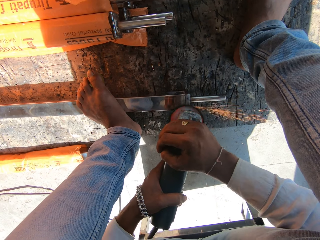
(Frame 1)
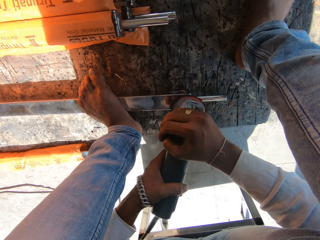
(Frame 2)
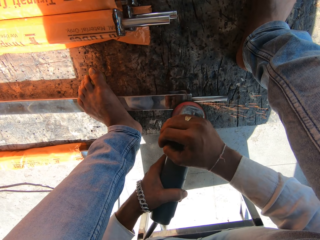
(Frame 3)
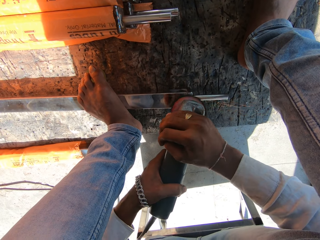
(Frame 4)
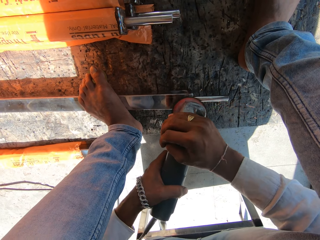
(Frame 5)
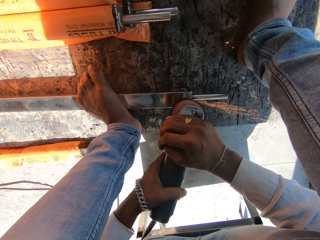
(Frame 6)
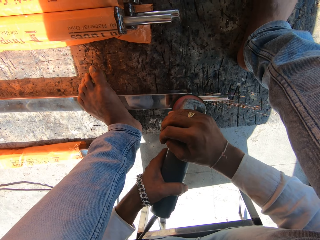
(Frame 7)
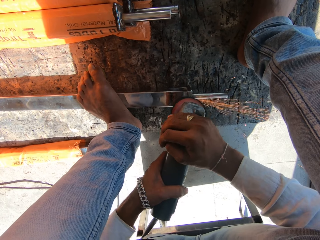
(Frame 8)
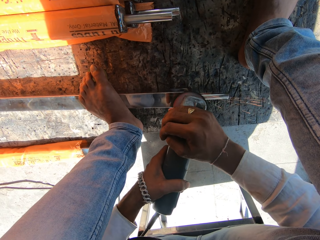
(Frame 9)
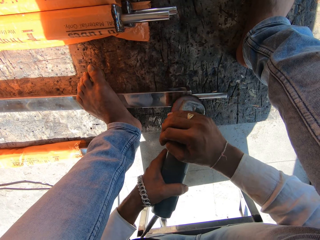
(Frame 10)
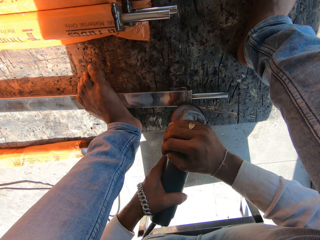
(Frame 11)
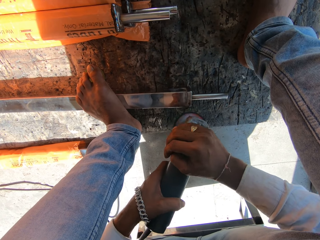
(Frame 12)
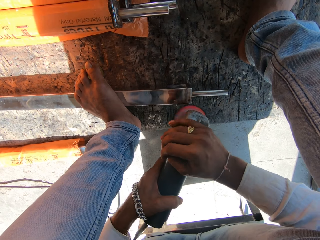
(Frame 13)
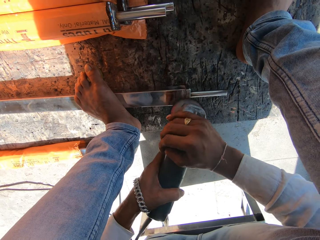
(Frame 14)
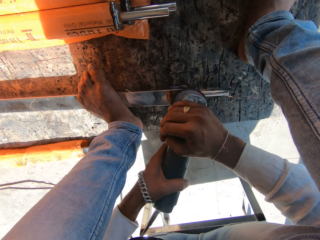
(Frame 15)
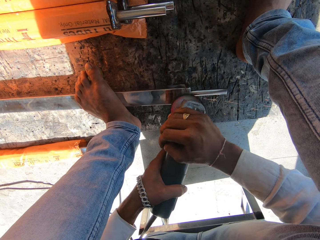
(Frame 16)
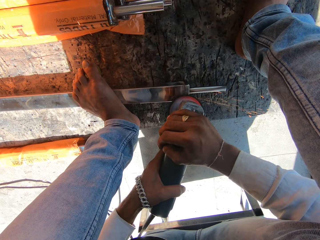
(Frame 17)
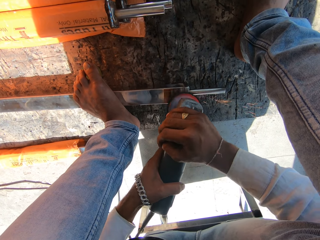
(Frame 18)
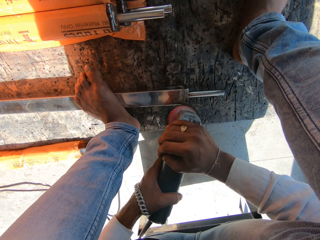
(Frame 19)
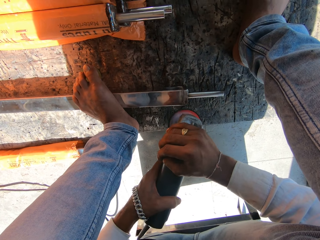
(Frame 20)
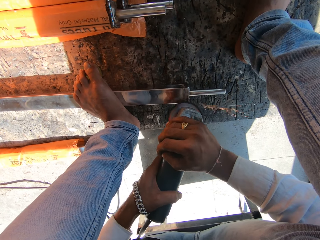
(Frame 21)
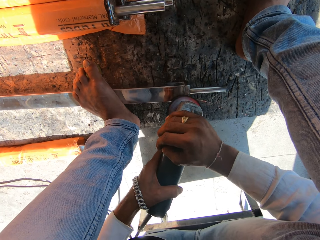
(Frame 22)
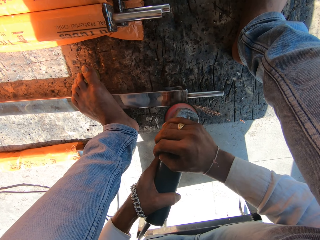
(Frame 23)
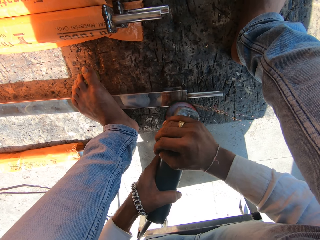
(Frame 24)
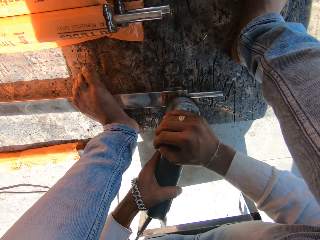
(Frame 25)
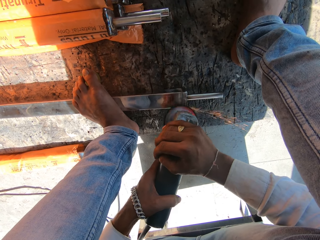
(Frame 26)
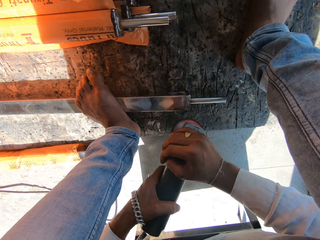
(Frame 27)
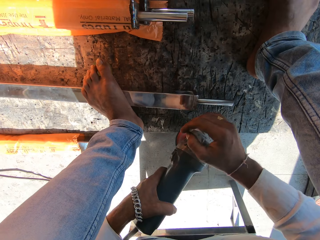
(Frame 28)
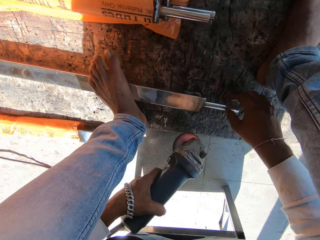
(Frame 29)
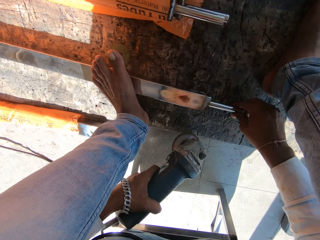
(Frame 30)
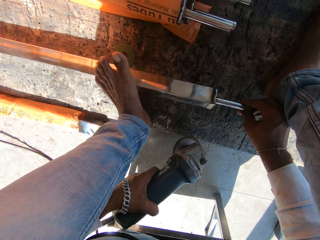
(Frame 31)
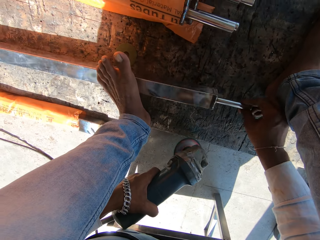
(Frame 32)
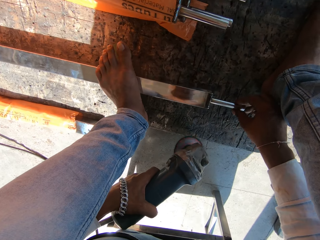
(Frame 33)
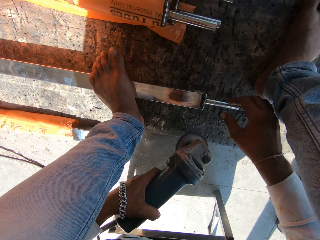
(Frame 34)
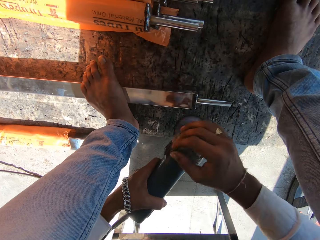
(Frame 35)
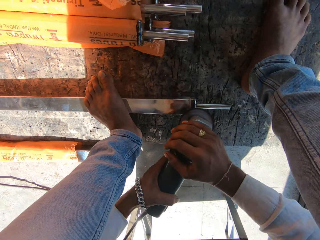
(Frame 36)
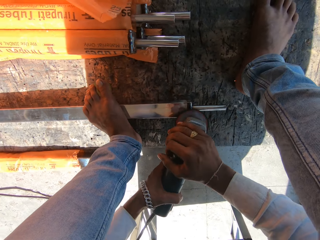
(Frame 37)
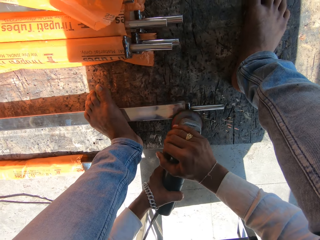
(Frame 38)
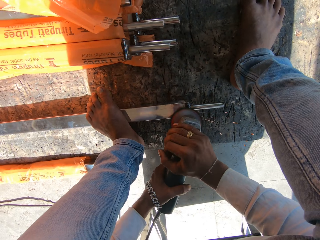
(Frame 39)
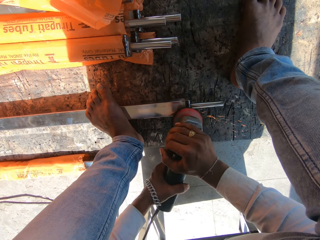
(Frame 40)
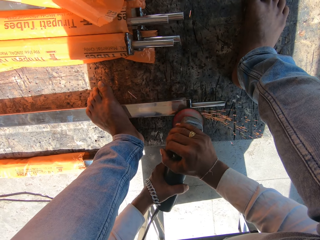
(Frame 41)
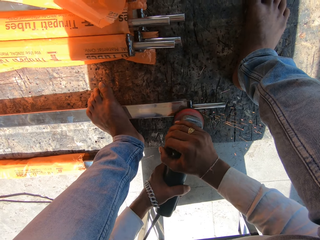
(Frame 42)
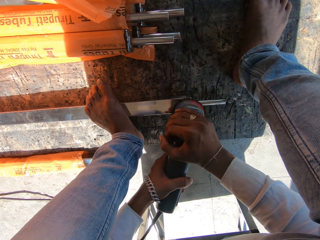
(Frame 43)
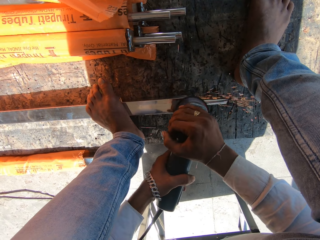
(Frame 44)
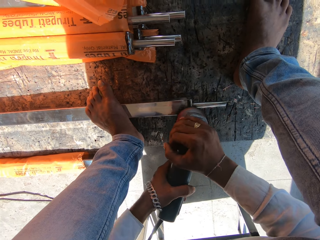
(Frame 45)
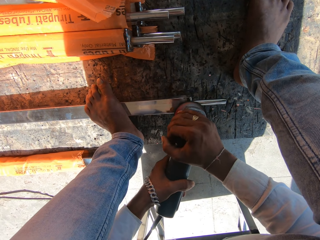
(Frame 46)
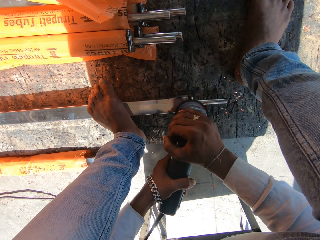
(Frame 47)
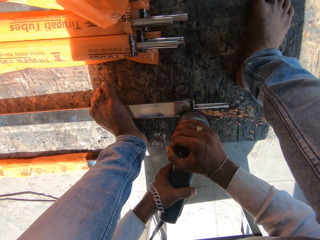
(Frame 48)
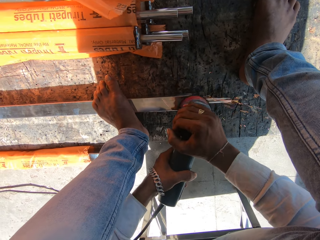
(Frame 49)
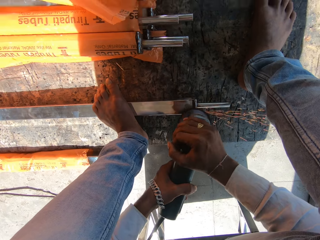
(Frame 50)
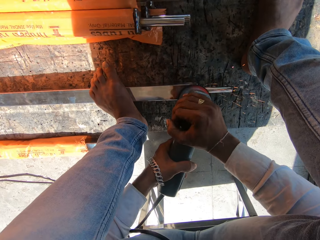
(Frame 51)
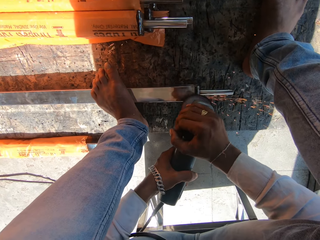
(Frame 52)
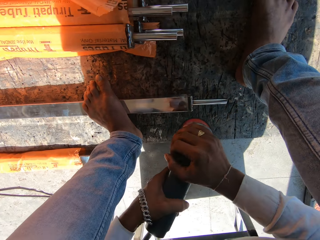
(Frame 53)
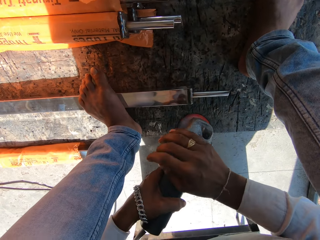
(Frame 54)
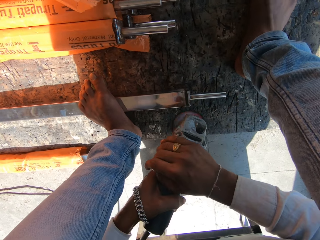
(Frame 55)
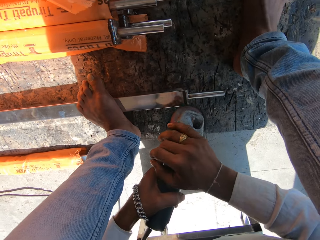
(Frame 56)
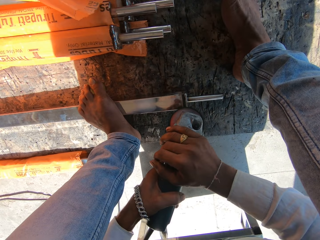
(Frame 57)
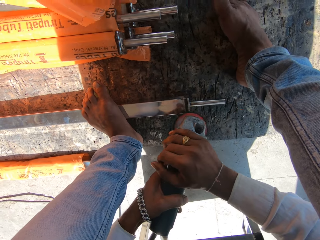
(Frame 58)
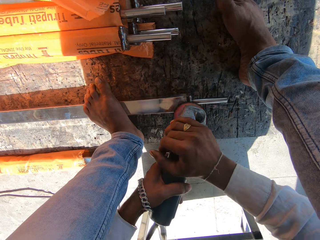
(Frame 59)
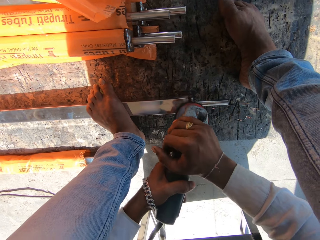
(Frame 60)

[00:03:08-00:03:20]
The camera wearer removes his right hand from the rotary tool. He turns the edge of the aluminum rod with his right hand. He sharpens the edge of the aluminum rod with the rotary tool in his hands. He smoothens the metal with the angle grinder.

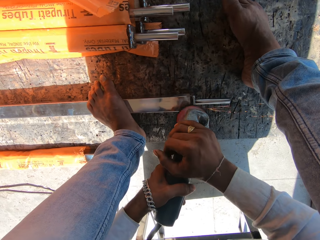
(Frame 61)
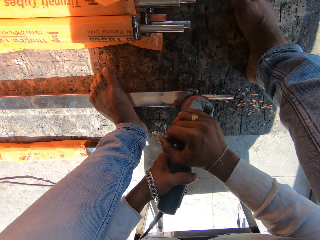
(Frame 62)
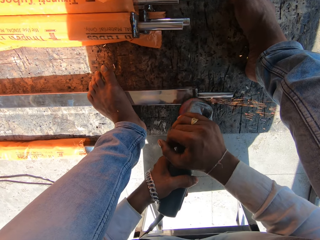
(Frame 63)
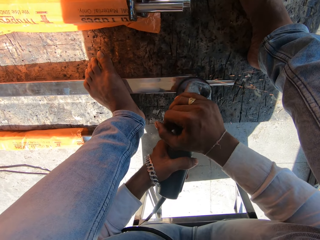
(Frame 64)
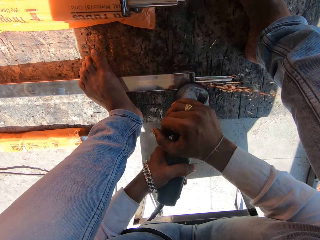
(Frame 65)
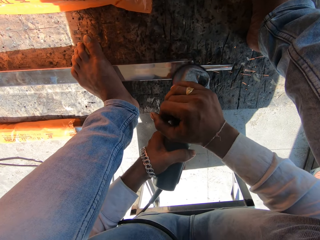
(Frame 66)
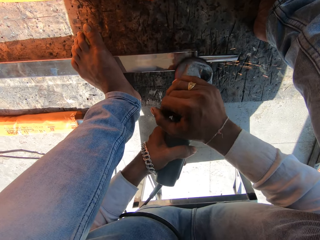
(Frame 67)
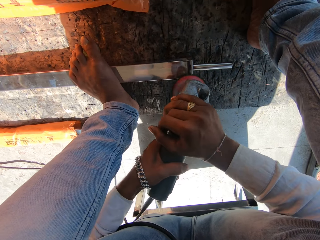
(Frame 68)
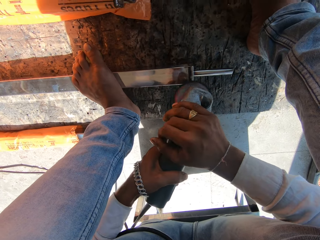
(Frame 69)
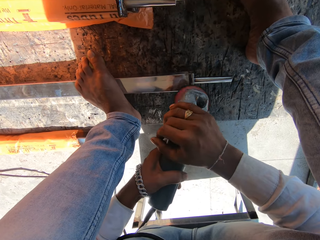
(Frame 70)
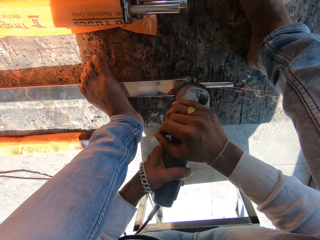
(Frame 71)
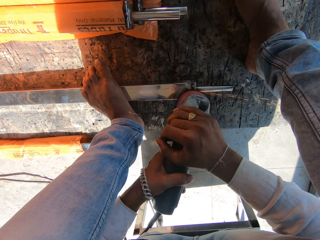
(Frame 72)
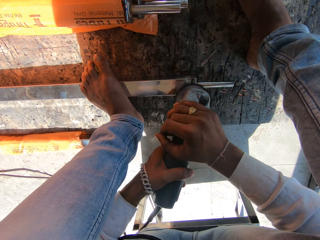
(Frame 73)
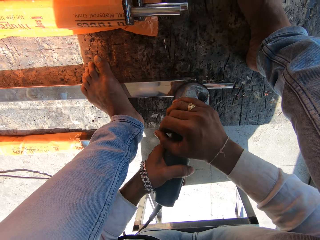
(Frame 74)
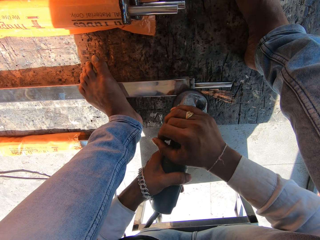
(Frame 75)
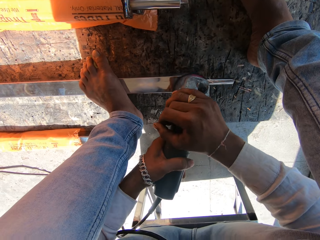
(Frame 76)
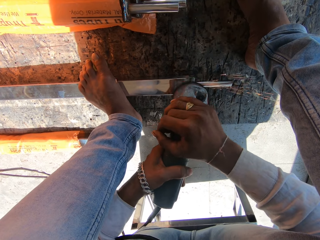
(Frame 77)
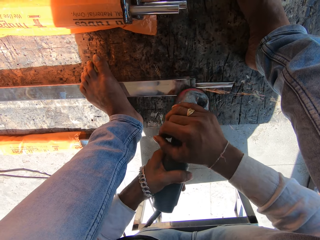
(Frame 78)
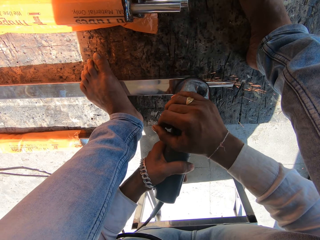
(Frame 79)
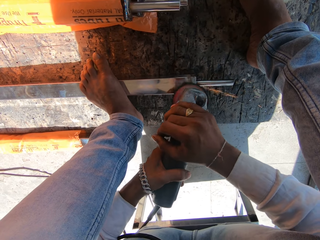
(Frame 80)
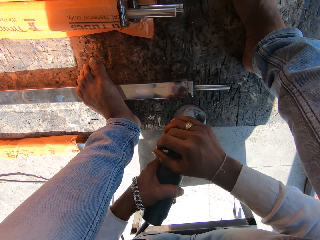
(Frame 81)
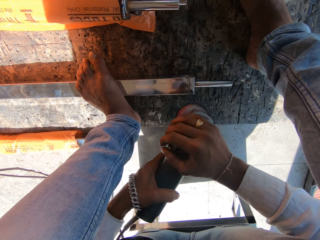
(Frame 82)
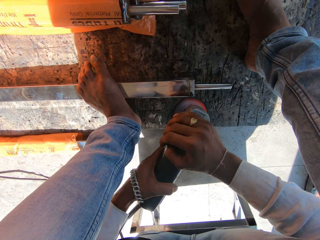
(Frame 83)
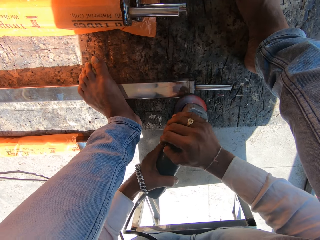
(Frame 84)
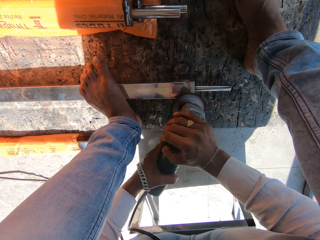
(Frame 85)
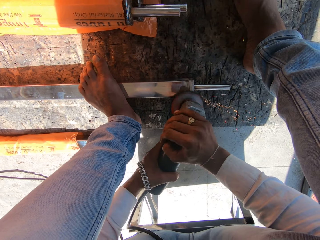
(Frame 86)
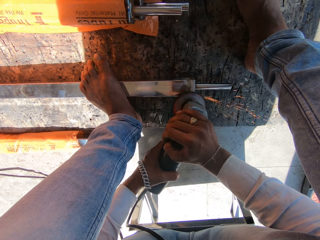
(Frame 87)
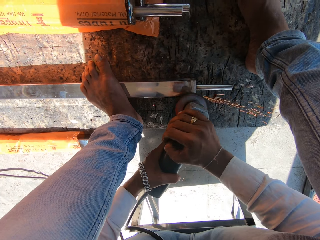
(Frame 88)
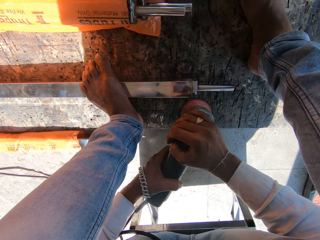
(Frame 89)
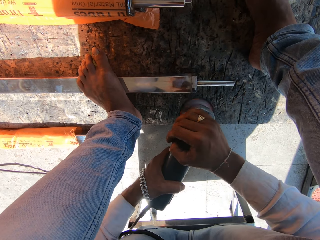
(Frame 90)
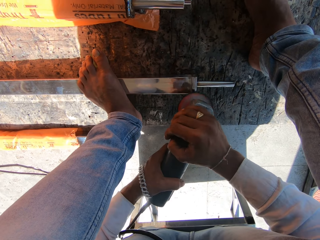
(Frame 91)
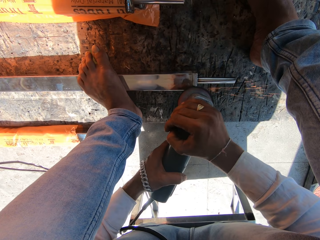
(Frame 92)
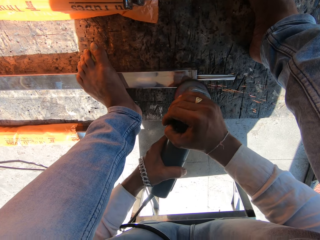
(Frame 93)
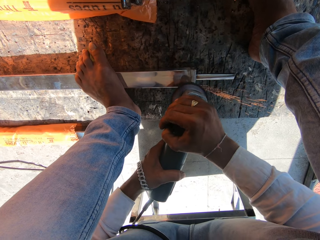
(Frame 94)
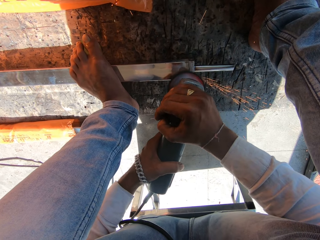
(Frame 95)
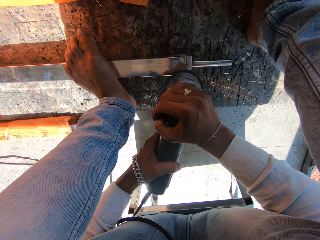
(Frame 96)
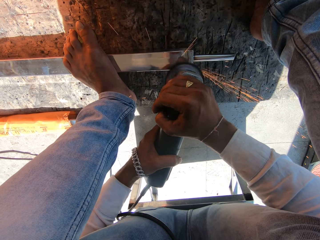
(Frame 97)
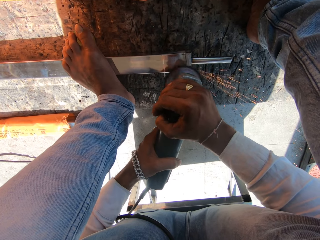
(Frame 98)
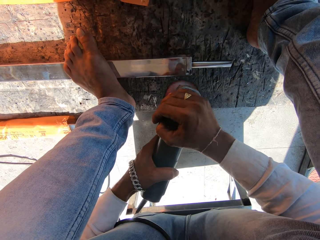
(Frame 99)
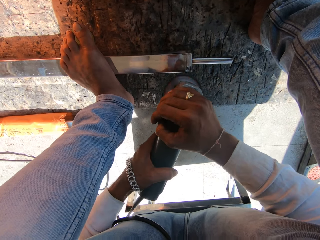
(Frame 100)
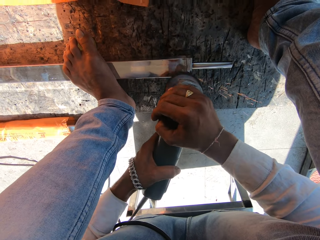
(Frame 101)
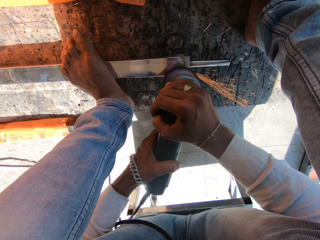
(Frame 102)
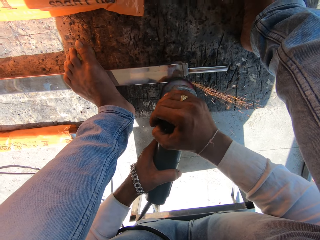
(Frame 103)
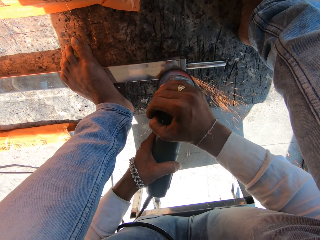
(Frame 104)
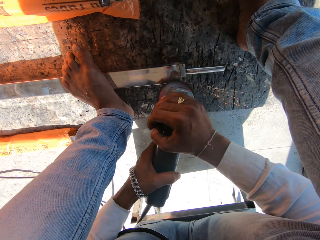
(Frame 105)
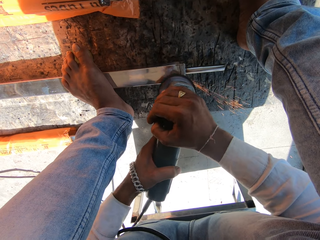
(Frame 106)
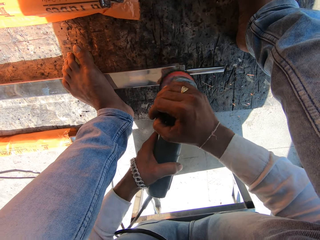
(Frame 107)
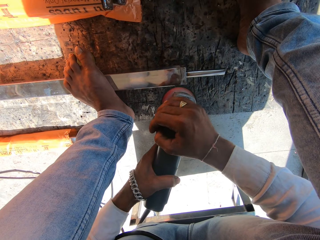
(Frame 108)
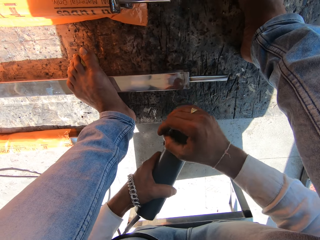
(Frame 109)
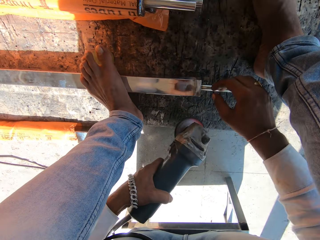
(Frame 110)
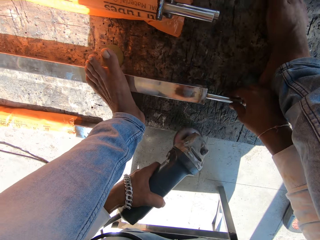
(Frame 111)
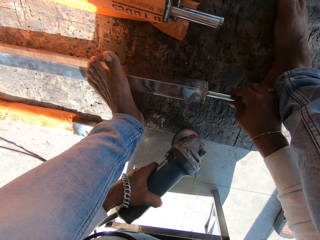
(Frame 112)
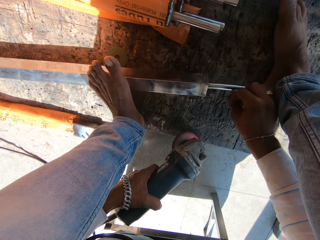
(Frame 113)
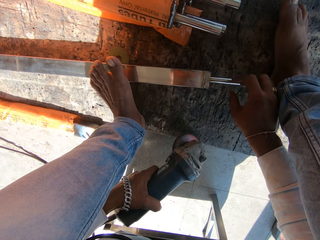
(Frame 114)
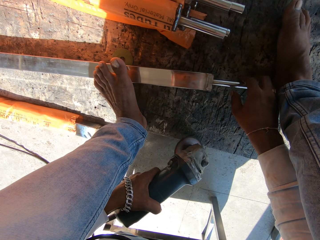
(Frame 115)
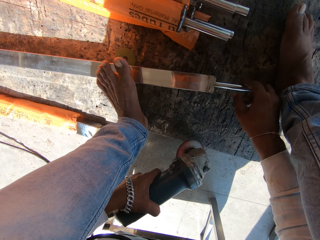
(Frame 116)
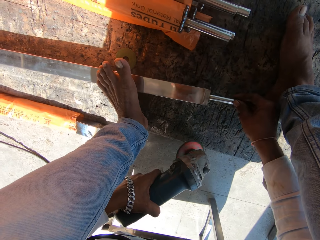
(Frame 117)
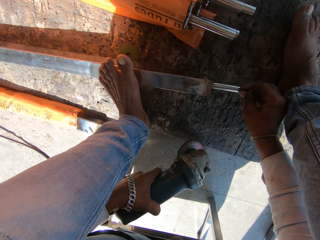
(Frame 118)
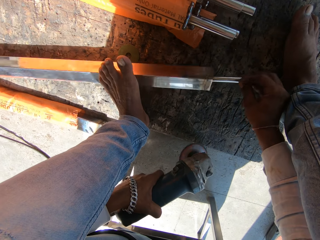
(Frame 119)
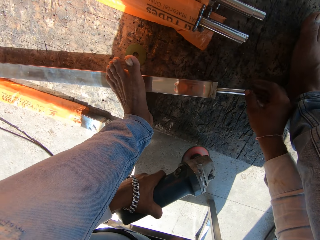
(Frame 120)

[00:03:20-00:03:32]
The camera wearer removes his right hand from the rotary tool. He turns the edge of the aluminum rod with his right hand.
